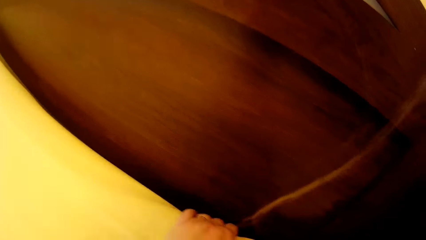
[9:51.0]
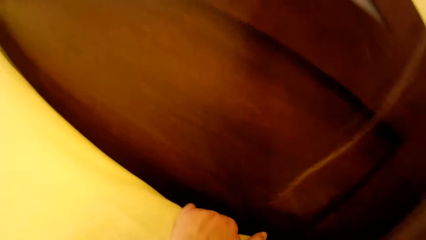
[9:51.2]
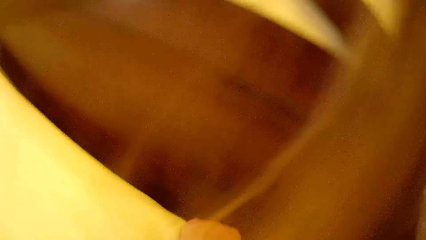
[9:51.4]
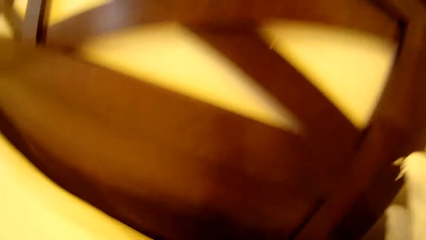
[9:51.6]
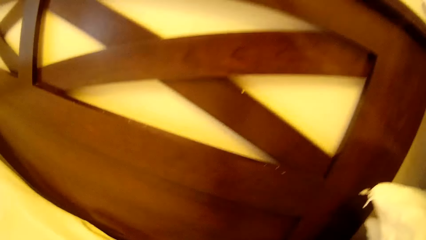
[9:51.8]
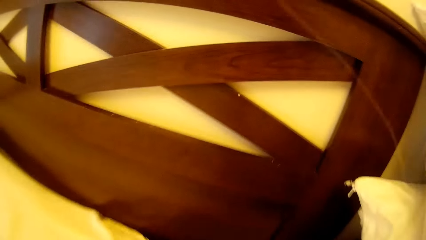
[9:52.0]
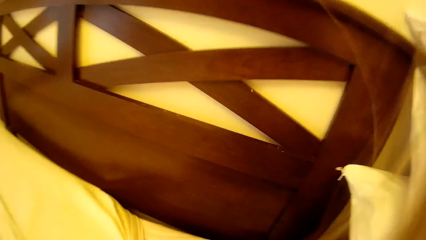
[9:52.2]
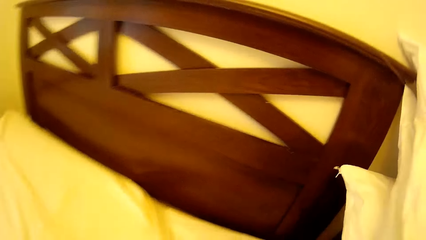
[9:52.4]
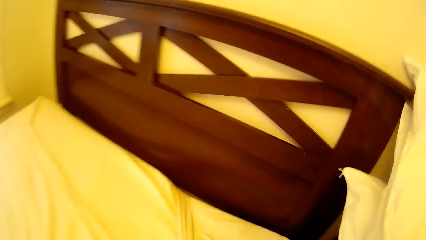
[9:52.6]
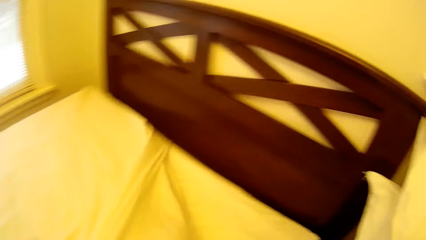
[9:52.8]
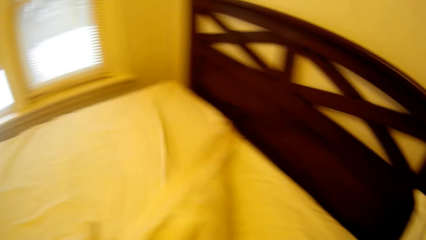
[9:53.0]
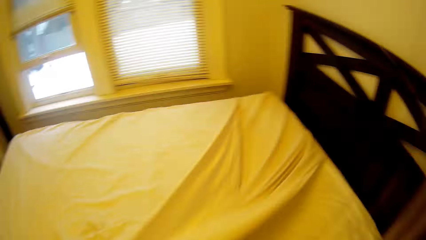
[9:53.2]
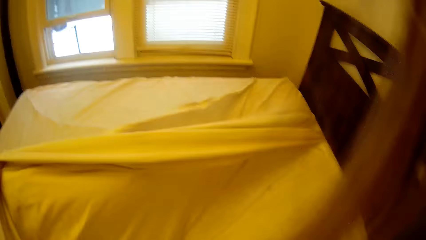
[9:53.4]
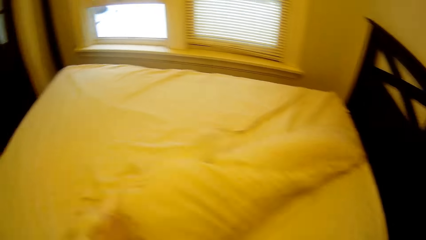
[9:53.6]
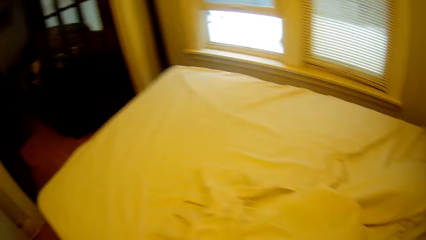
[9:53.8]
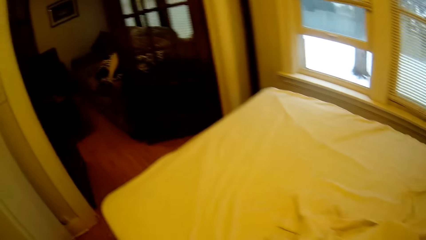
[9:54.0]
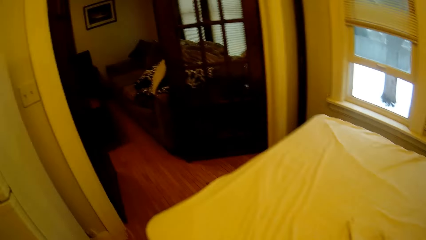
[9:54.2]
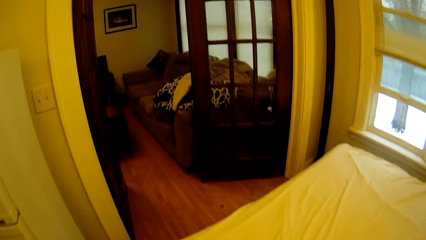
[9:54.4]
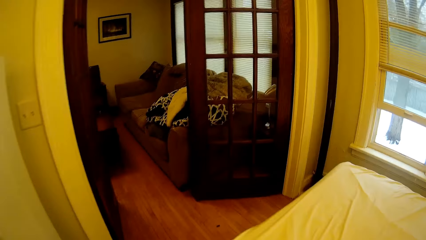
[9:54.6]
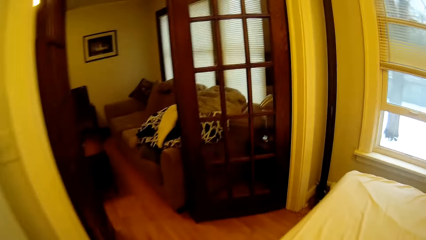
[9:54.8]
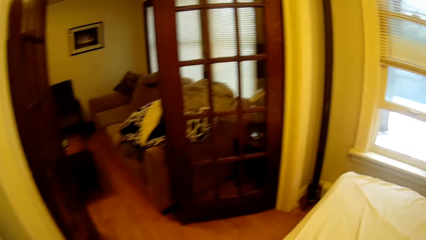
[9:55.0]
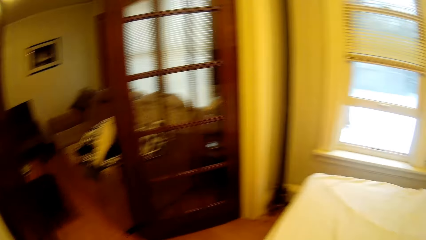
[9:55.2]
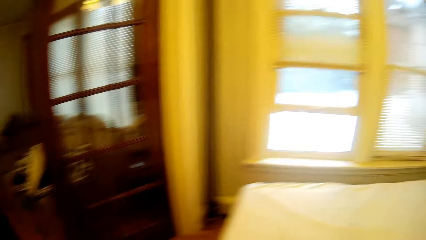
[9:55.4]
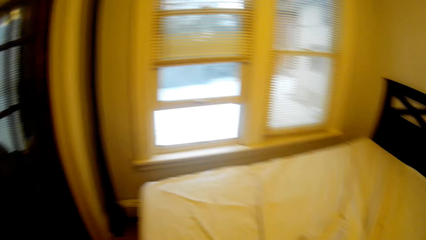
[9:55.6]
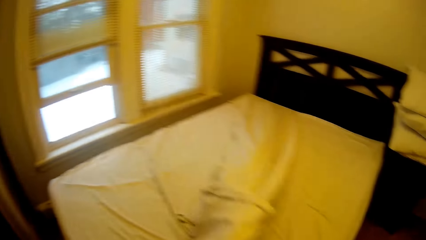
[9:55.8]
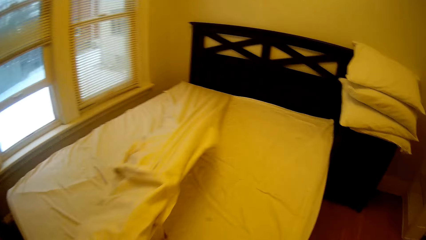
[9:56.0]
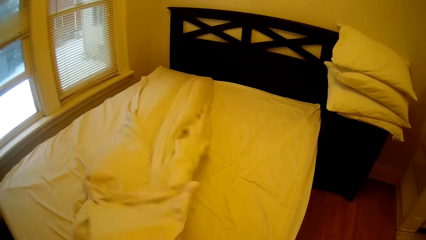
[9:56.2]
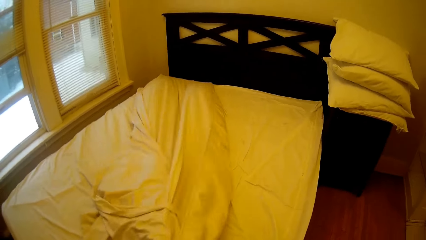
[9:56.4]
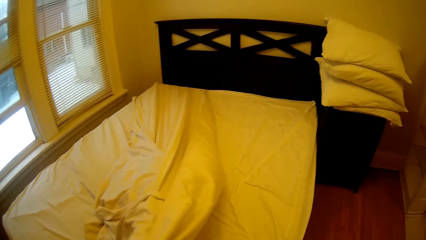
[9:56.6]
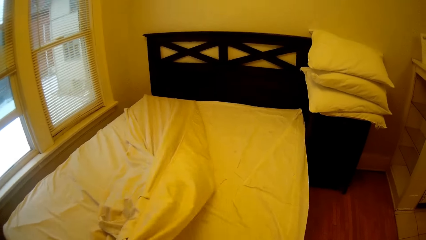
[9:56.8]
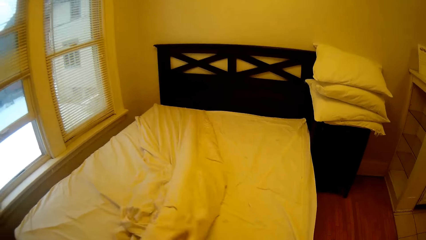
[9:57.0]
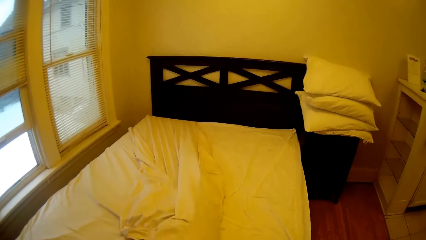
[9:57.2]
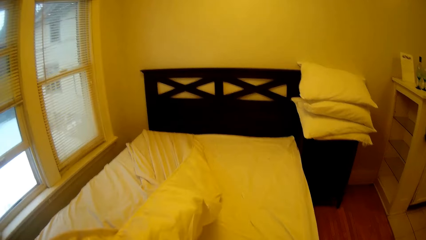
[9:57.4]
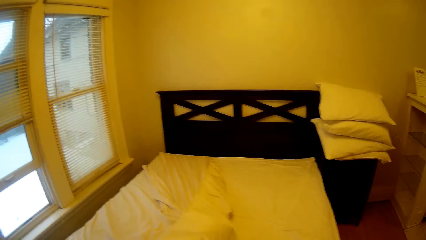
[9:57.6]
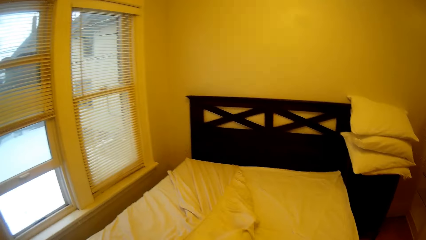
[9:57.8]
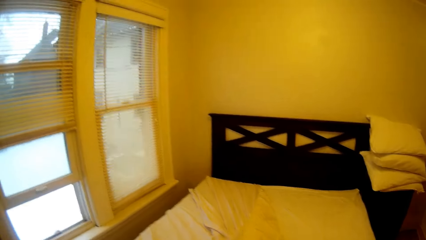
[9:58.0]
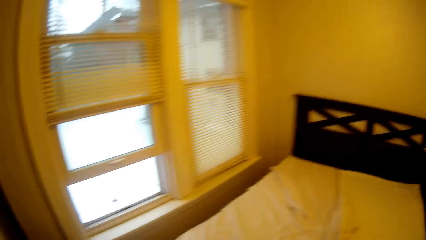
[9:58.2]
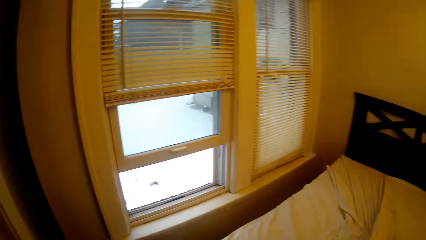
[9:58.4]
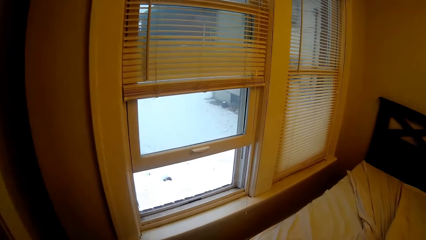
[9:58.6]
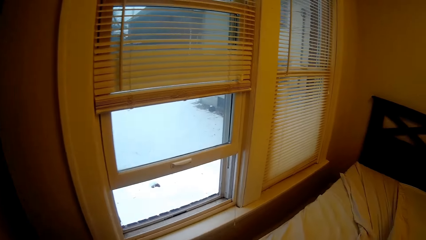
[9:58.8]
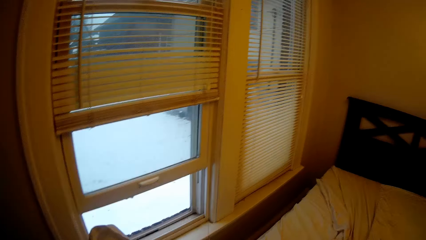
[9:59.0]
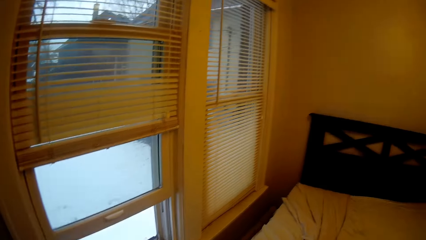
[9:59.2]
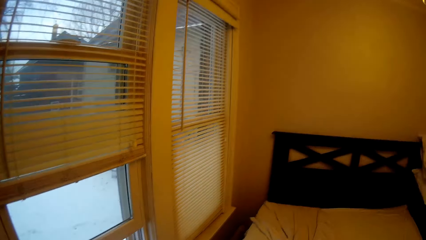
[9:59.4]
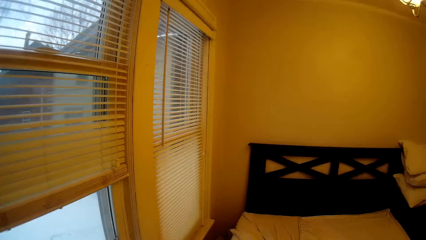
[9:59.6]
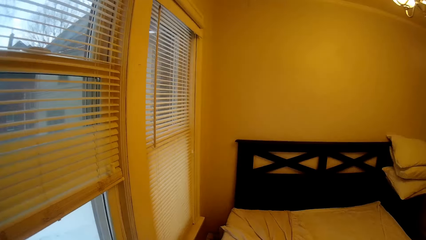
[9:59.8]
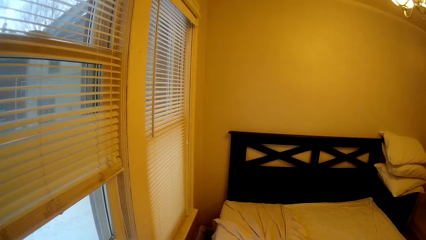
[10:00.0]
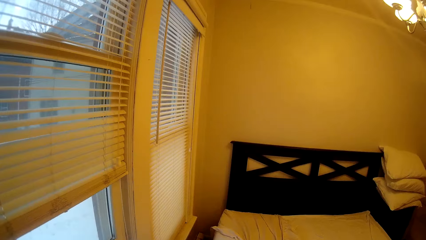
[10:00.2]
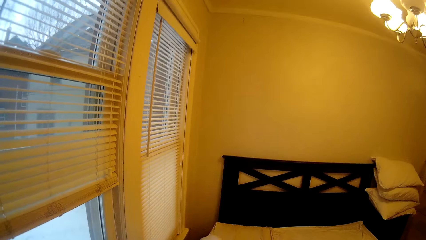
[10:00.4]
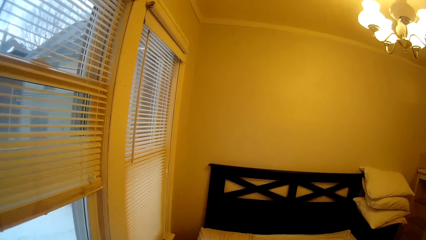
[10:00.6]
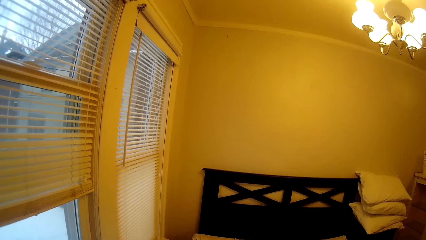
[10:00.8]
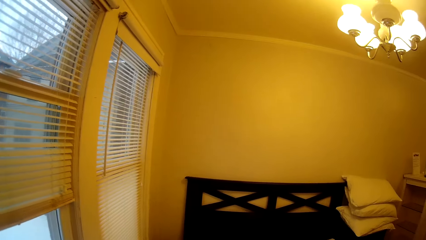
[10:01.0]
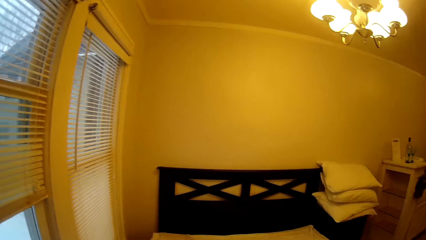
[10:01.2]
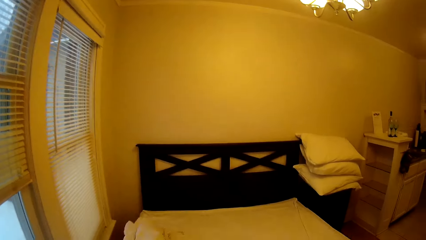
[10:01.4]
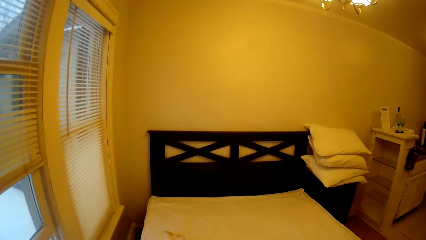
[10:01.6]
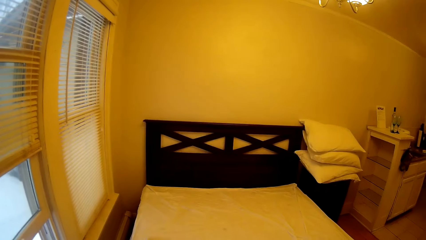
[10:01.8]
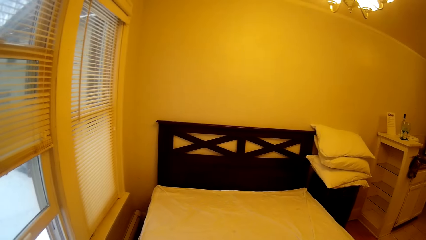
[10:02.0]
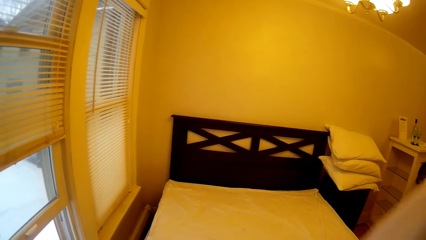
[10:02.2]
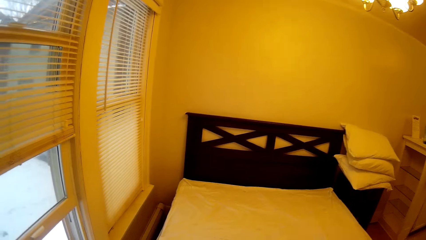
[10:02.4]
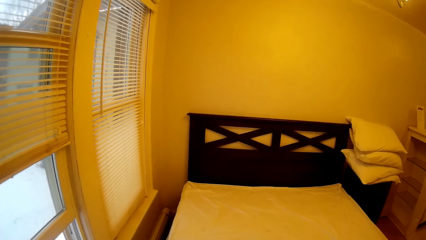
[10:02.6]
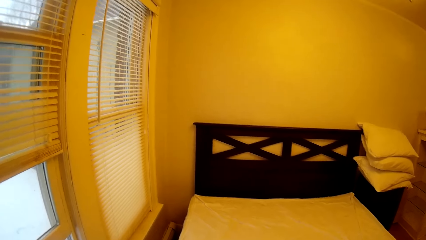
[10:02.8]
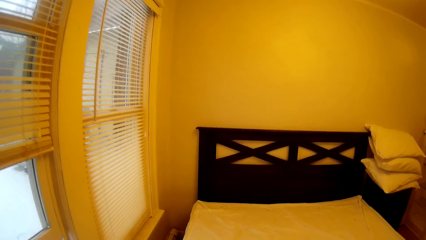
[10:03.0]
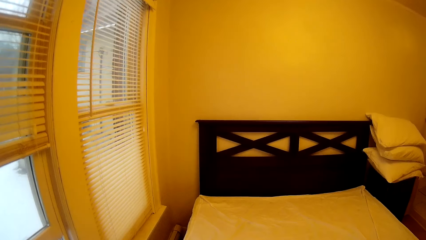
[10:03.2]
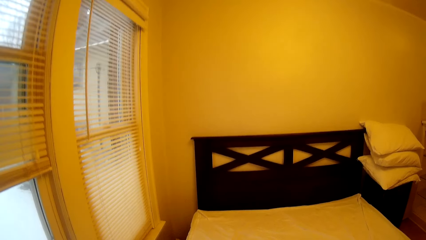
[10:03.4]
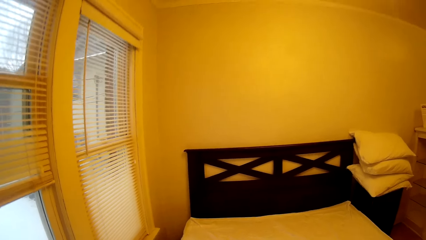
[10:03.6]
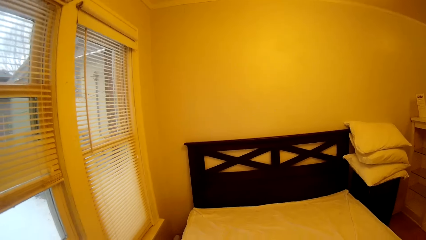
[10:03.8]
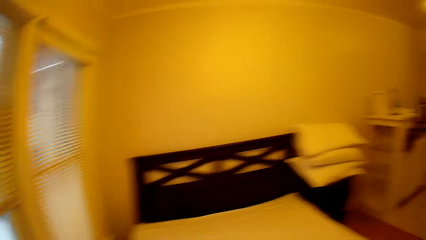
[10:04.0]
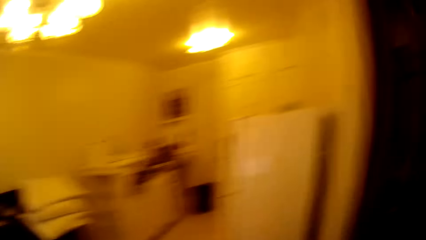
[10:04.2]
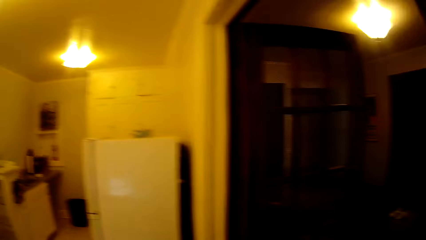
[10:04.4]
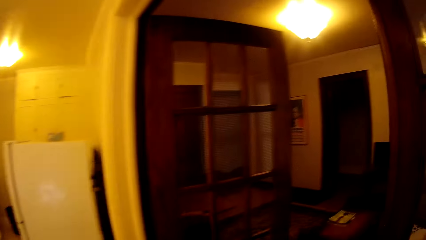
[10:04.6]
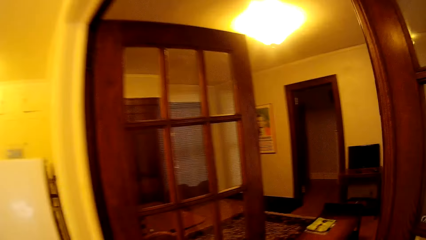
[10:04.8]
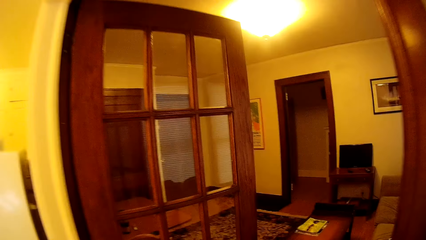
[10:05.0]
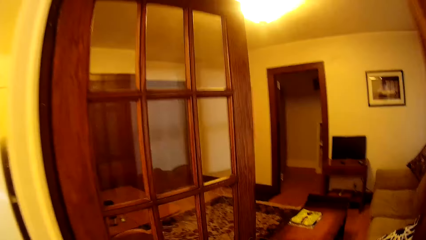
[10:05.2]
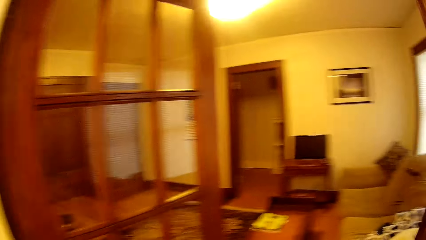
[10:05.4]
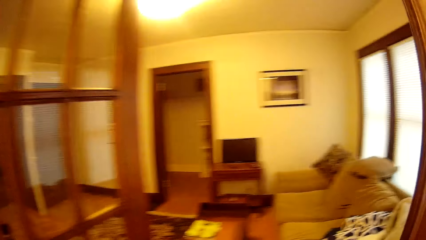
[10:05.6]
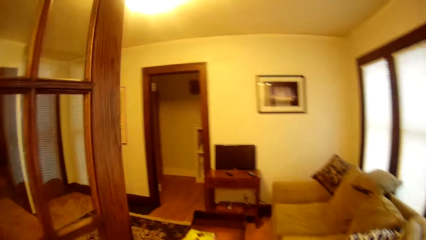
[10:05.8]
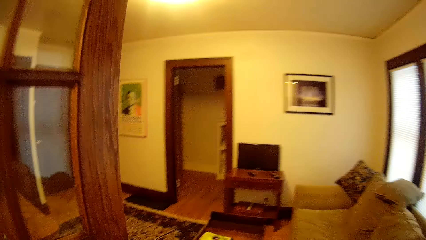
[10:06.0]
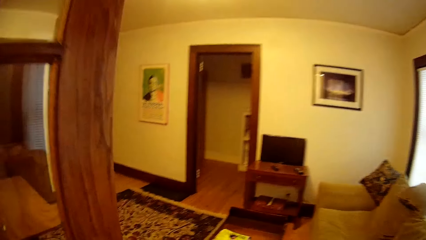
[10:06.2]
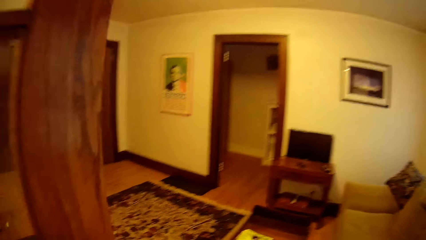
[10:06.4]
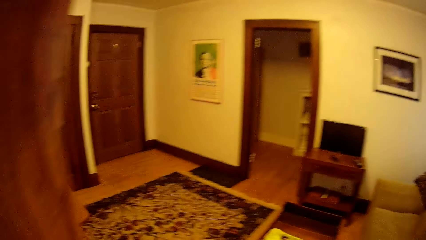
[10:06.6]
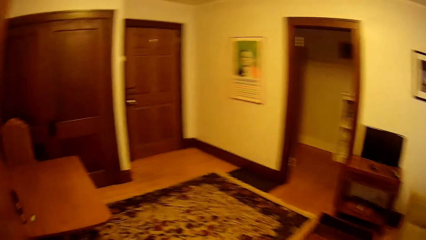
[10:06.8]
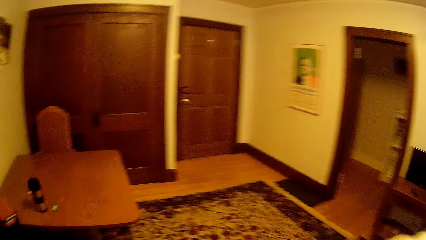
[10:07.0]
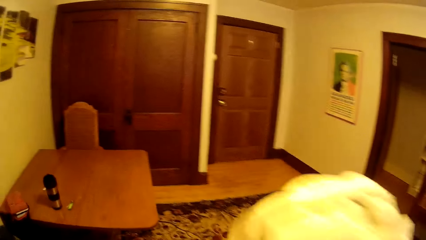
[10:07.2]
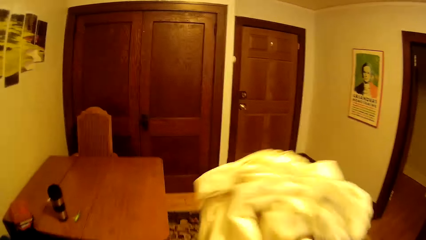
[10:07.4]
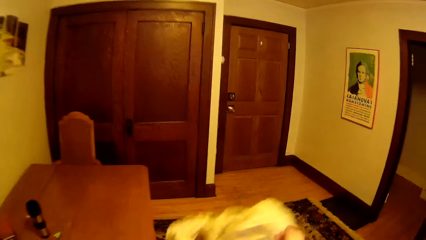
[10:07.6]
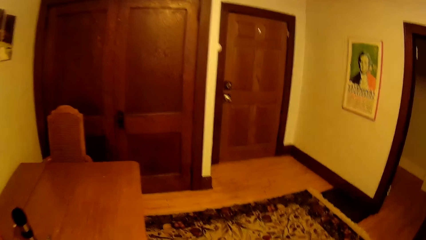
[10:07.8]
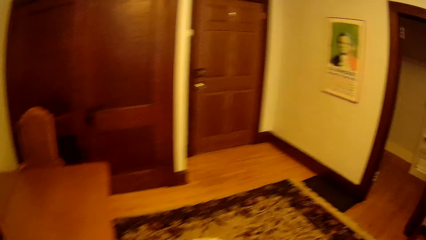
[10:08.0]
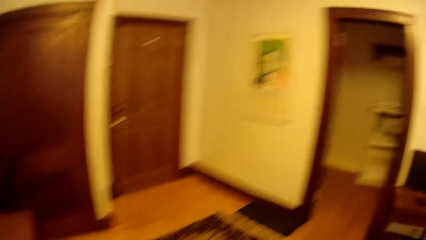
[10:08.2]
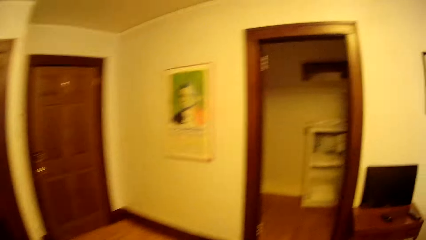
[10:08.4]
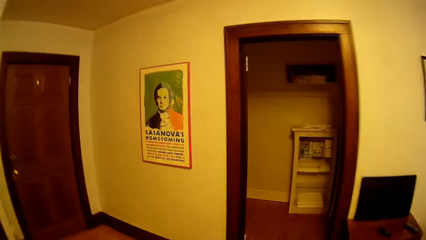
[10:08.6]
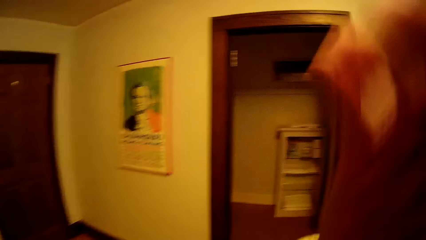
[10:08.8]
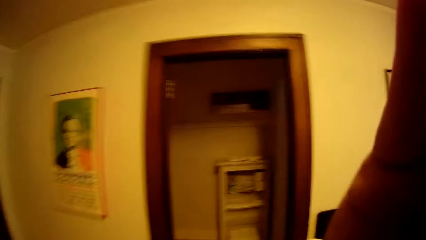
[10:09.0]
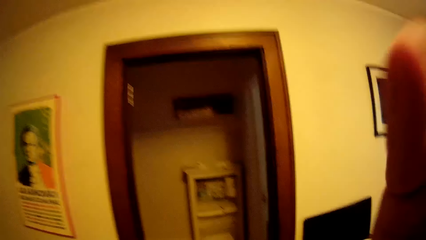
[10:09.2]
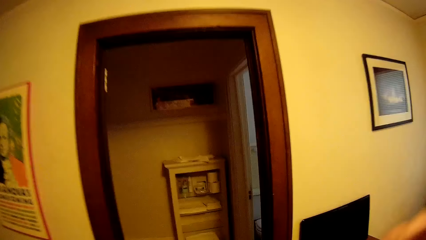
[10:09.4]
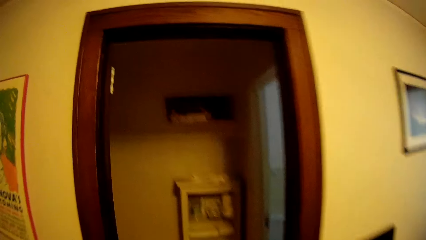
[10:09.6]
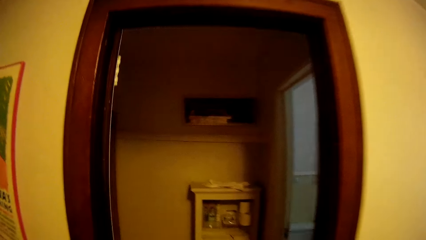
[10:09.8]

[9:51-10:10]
The camera wearer removes a bedsheet from the bed. They walk around the bed. They remove the bedsheet from the bed. They walk around the bed. They remove the bedsheet from the bed. They fold the bedsheet. They walk around in the house. They drop the bedsheet on the floor. They walk around in the house. They adjust a hand.
